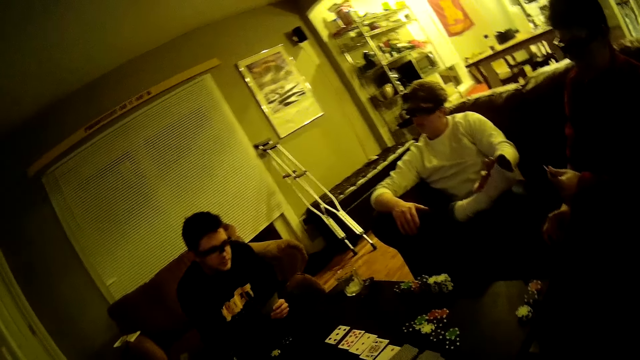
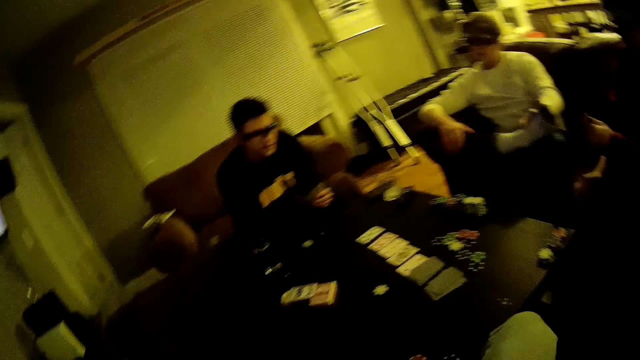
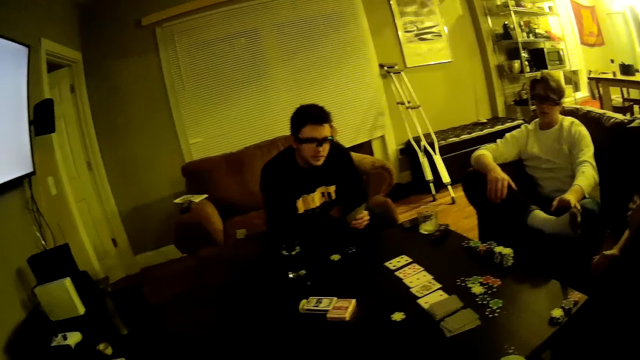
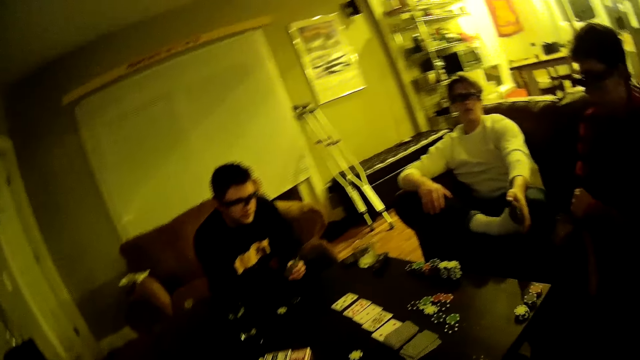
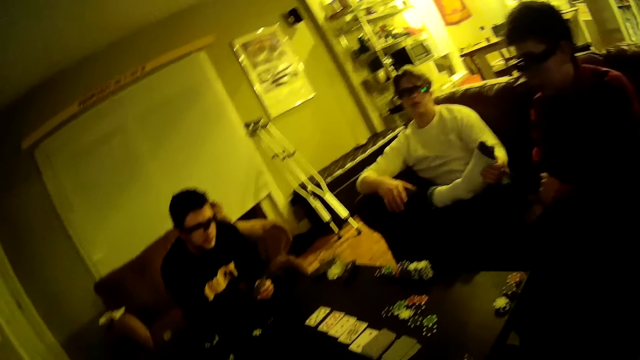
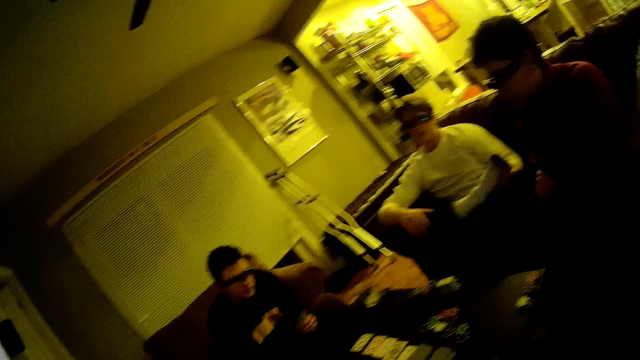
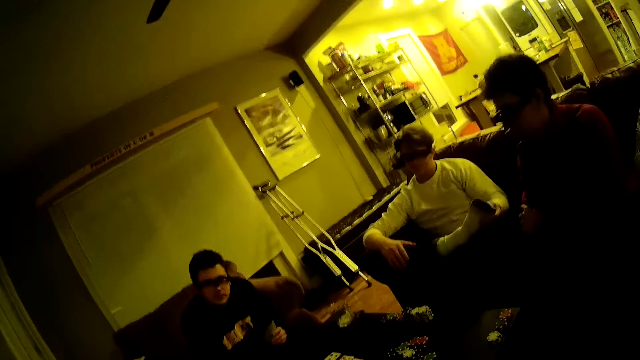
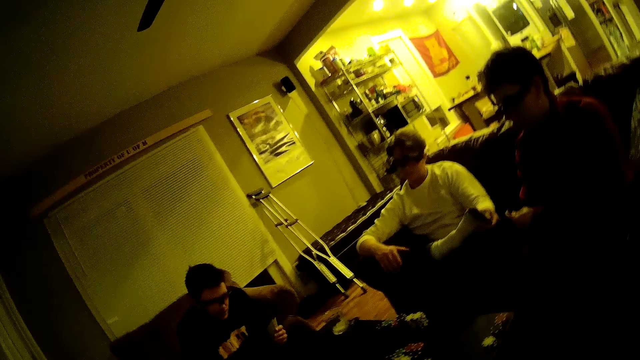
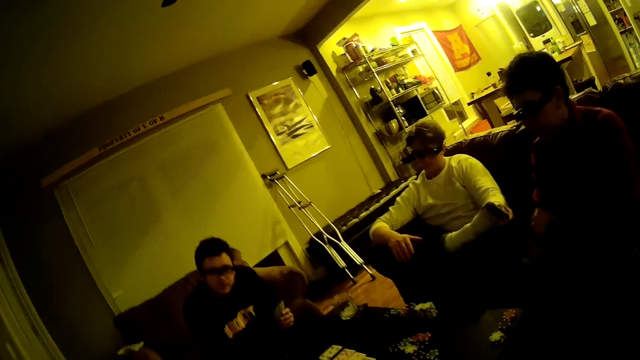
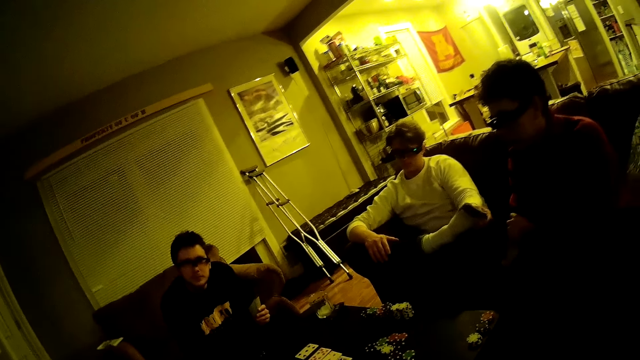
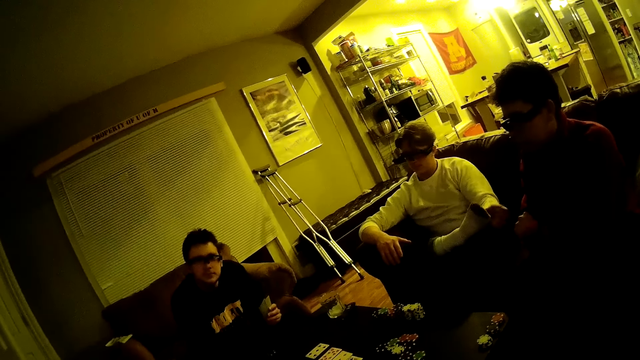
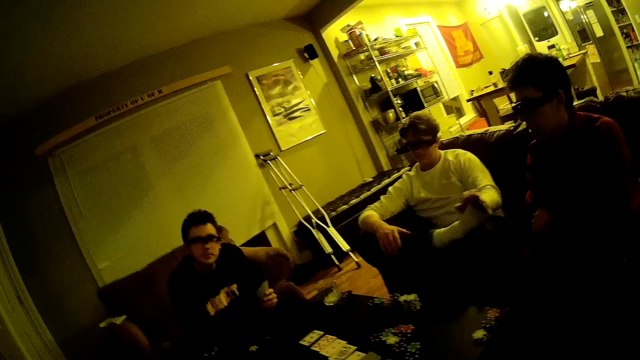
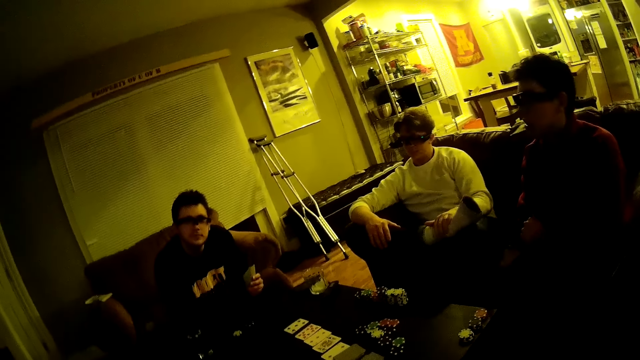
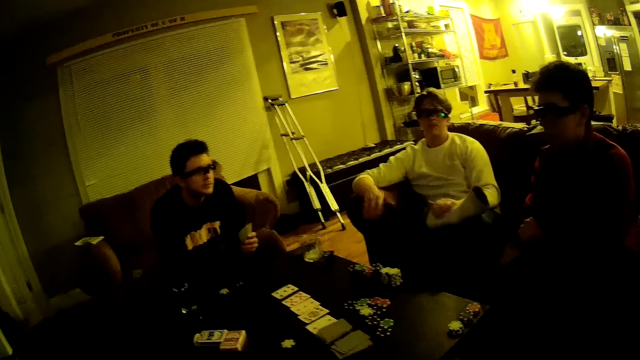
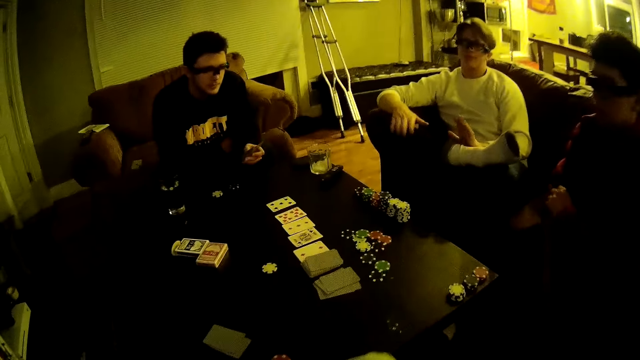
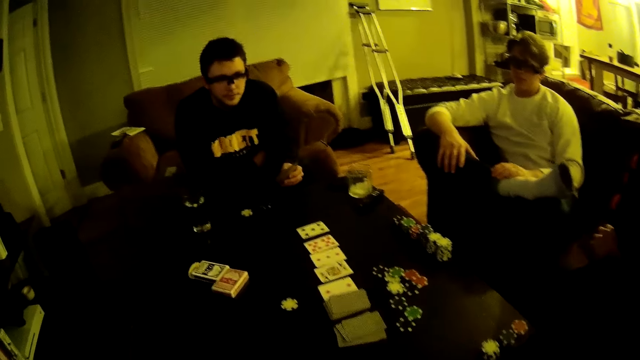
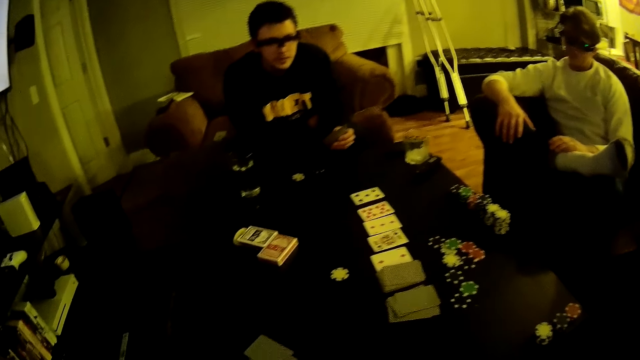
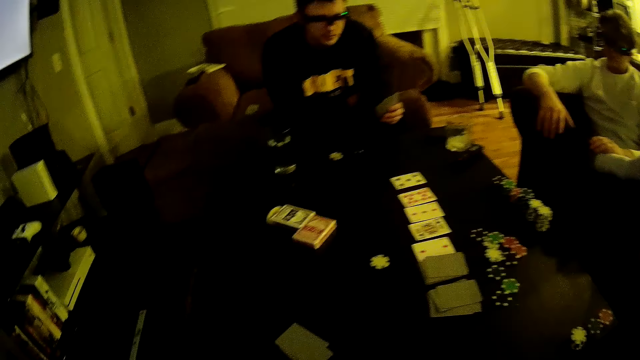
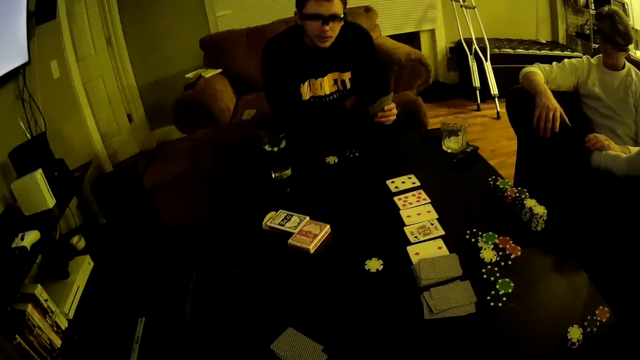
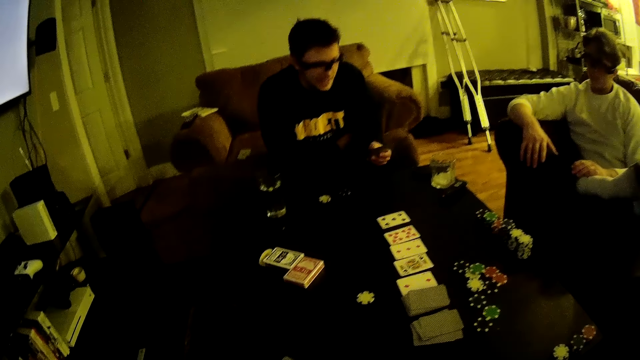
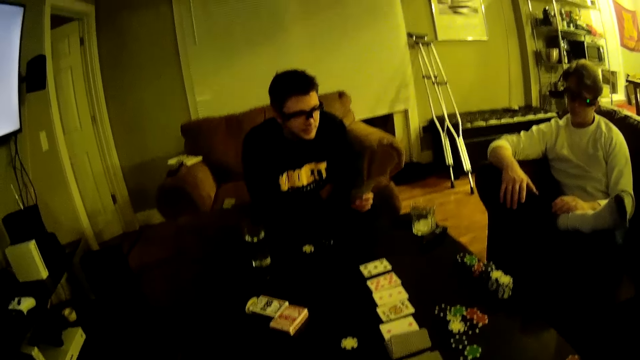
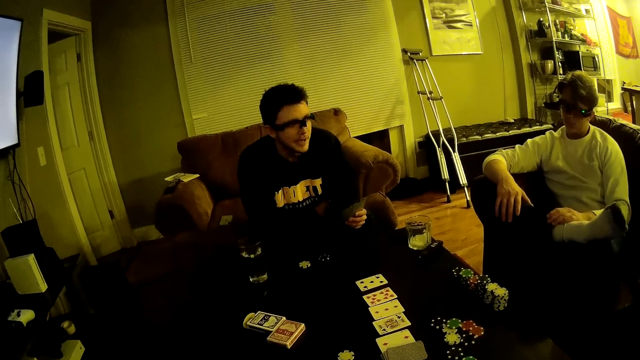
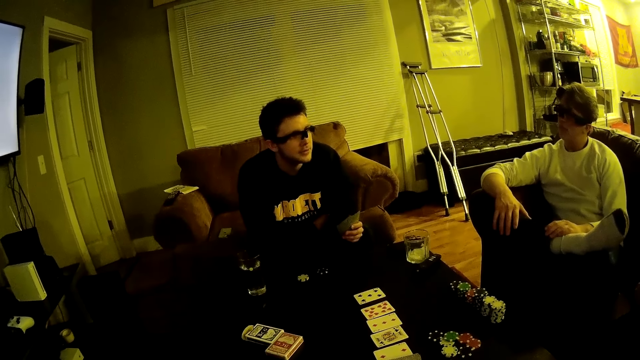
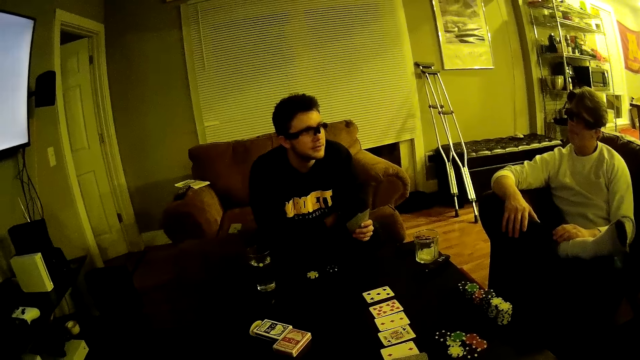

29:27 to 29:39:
The camera wearer looks at the poker game on the table. A man interacts with the camera wearer, another man and a third man.

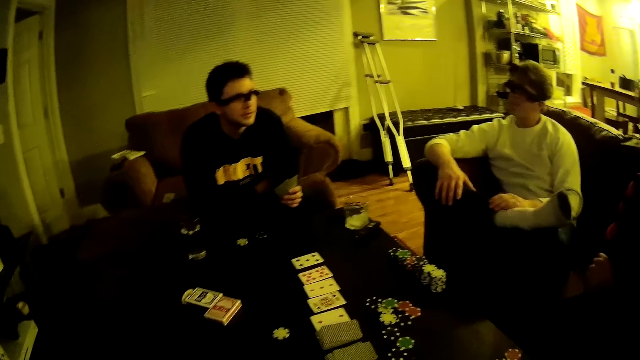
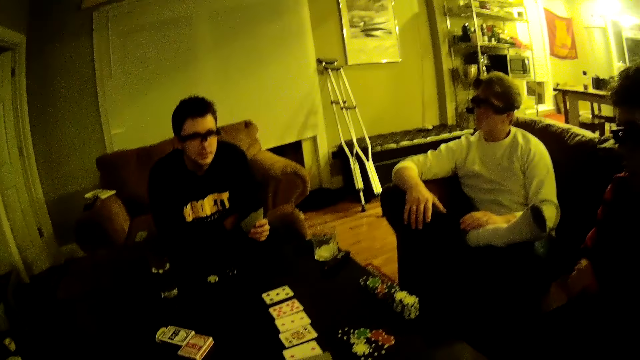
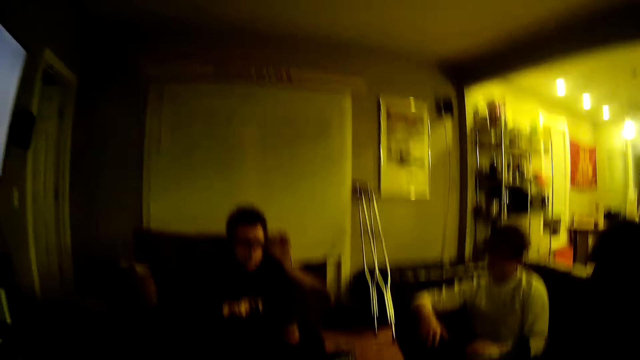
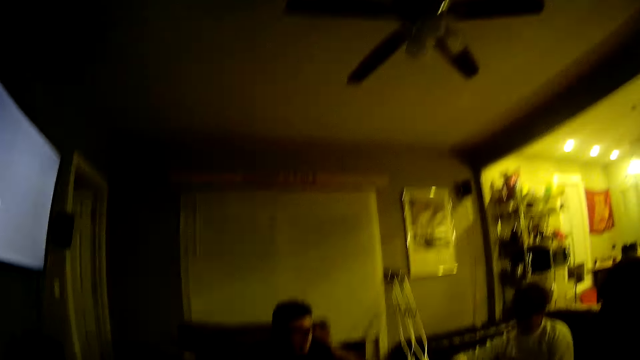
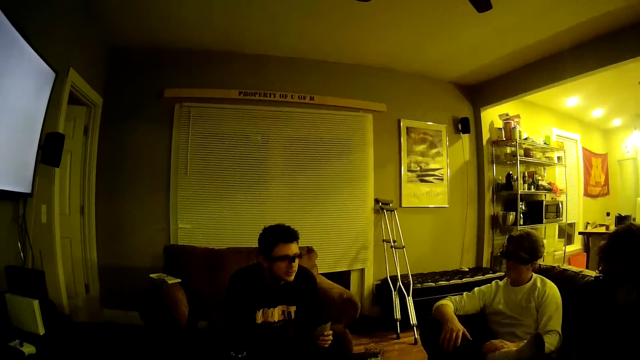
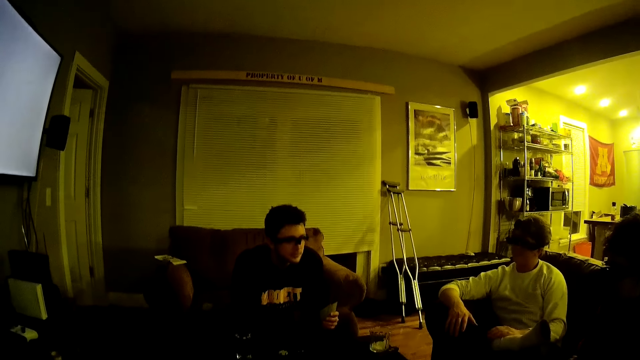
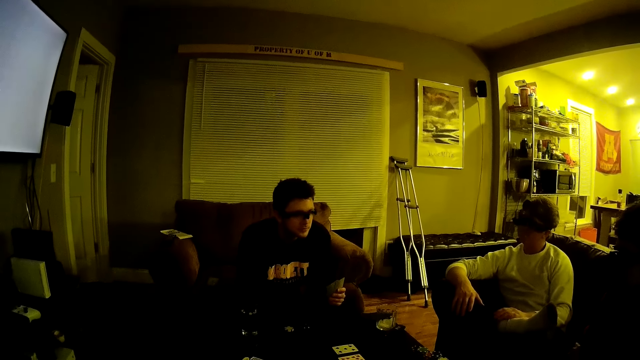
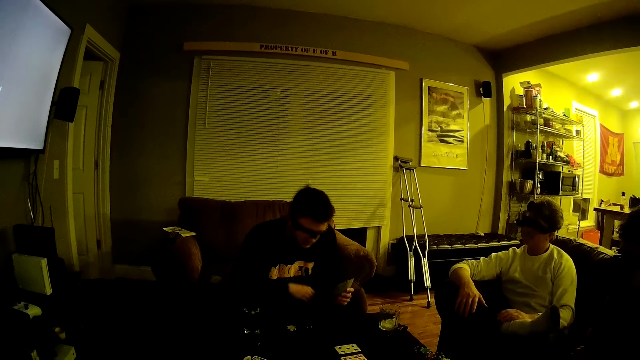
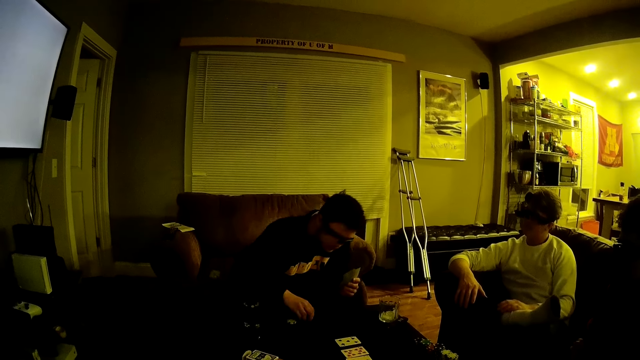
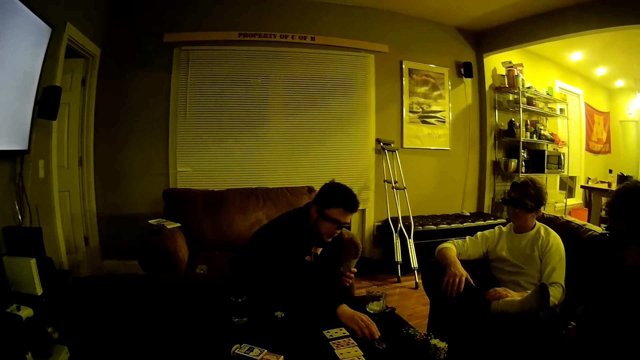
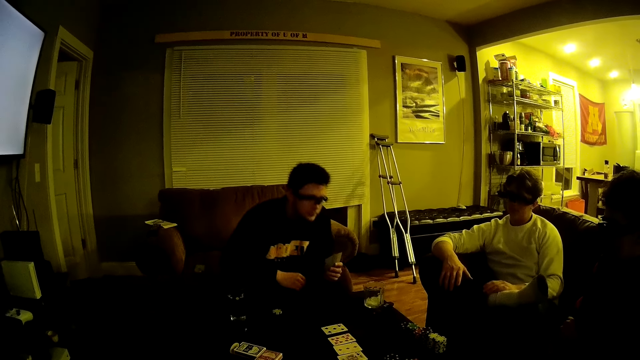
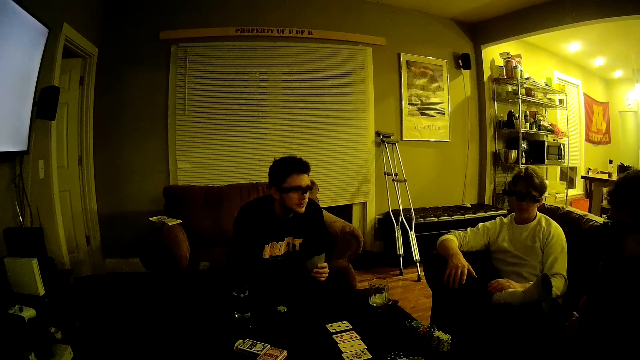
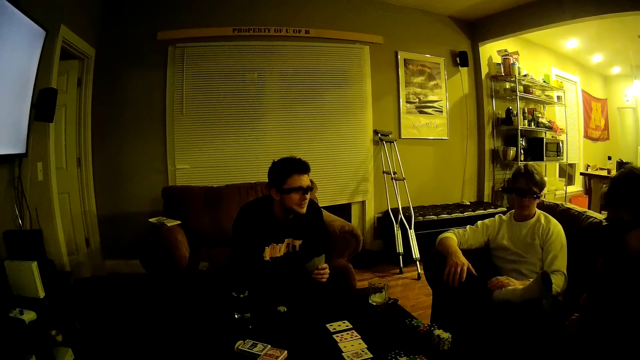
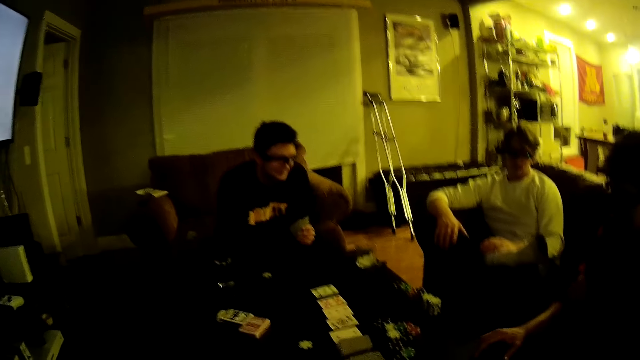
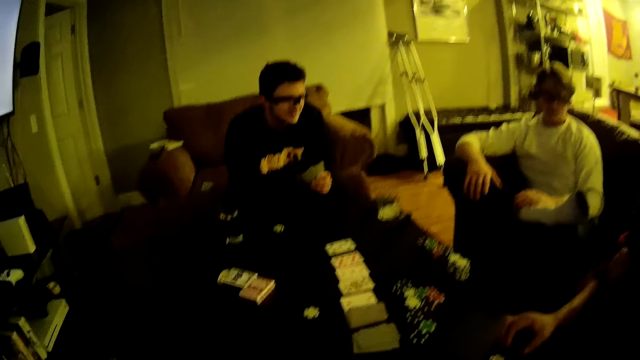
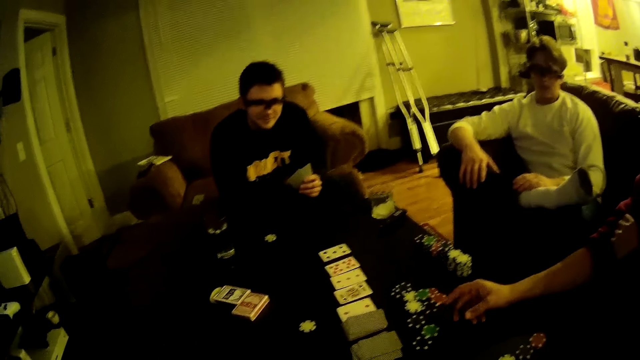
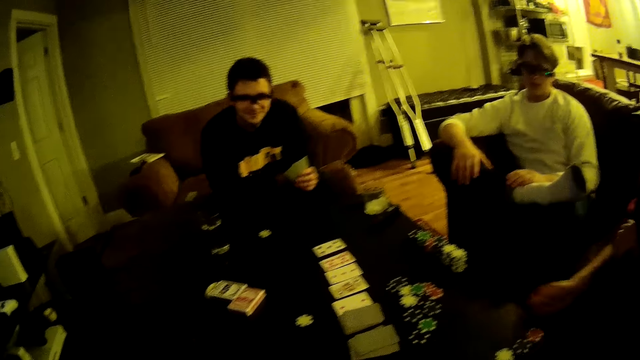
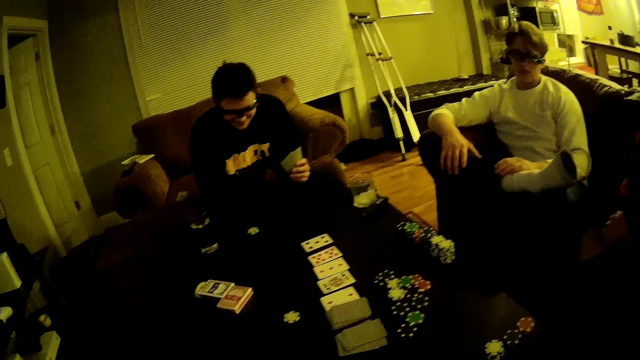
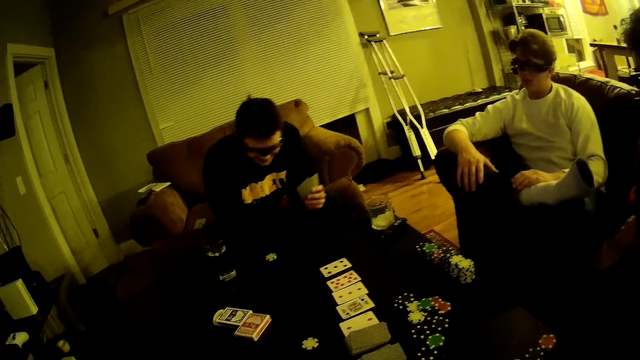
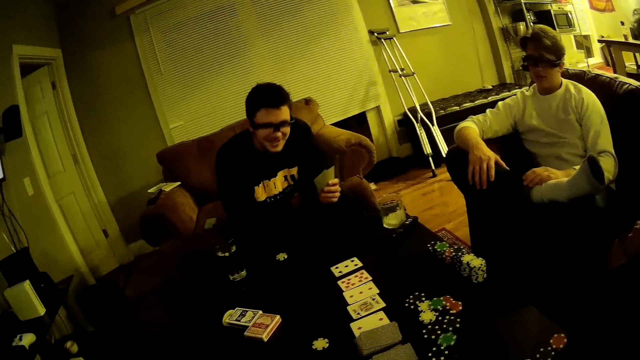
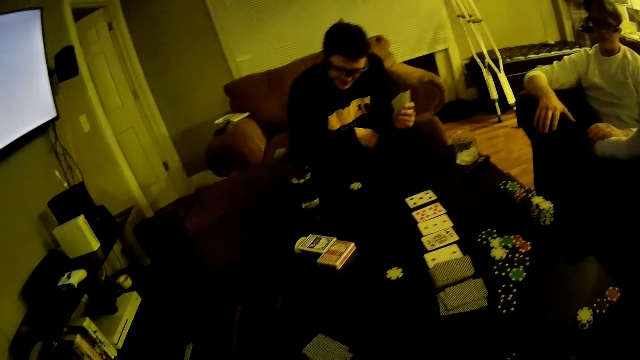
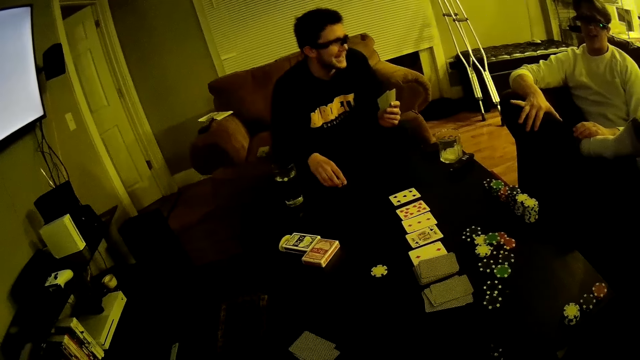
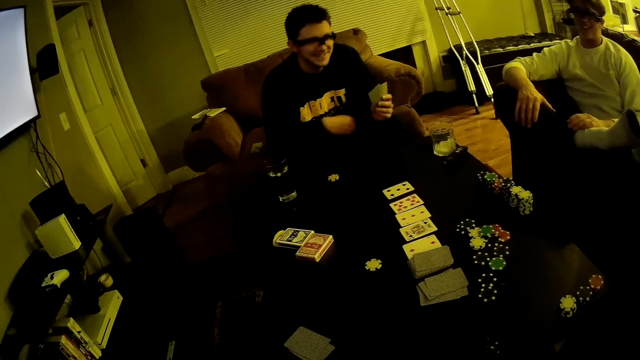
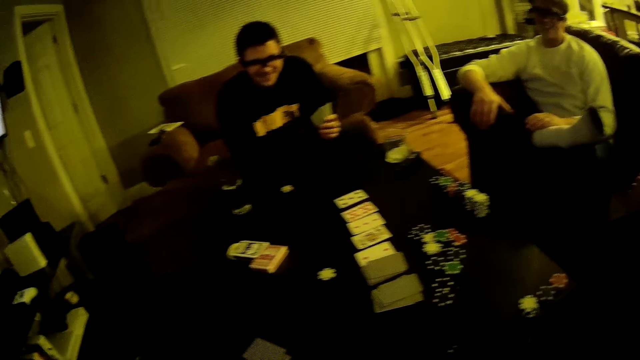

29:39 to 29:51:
A man picks some poker chips on the table with his right hand and drops the poker chips in his right hand on the table. The camera wearer looks at the poker game on the table. Another man drops a poker chip in his right hand on the table. The camera wearer talks to the first man. They interact with the first man, a third man and the other man. The first man holds a chip and touches a poker chip on the table with his right hand.
